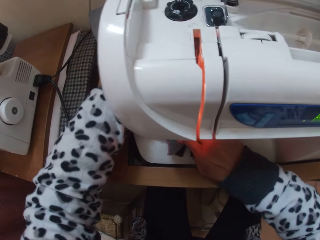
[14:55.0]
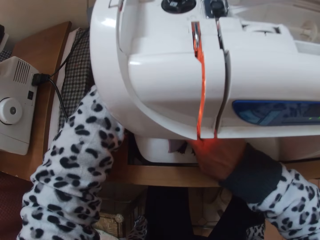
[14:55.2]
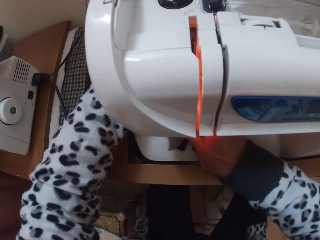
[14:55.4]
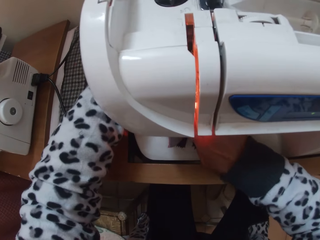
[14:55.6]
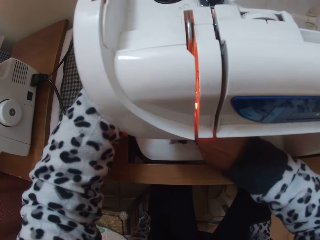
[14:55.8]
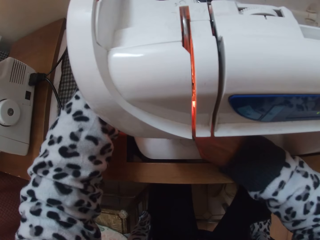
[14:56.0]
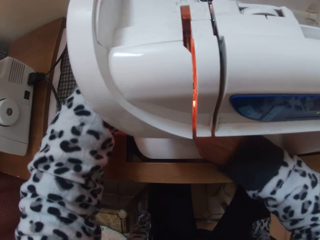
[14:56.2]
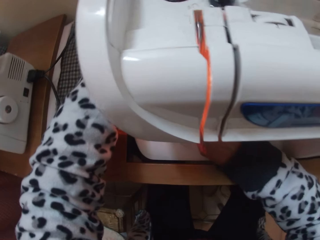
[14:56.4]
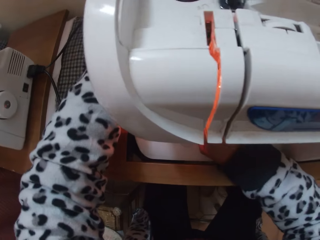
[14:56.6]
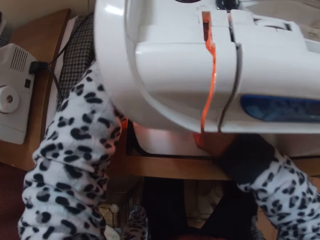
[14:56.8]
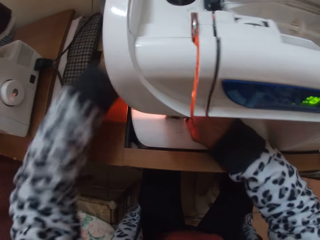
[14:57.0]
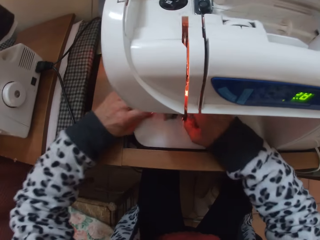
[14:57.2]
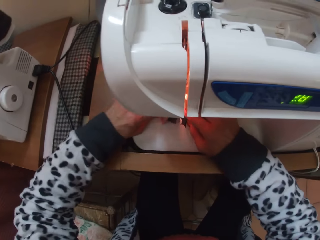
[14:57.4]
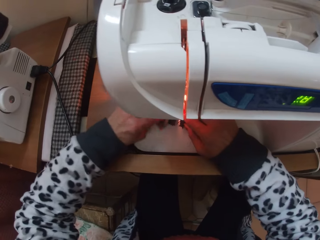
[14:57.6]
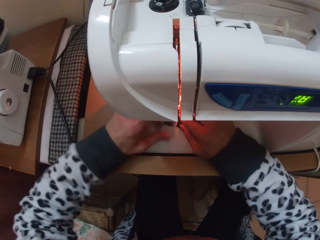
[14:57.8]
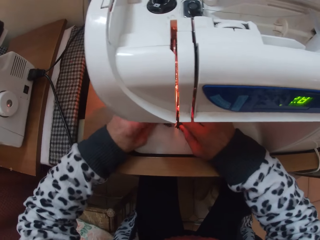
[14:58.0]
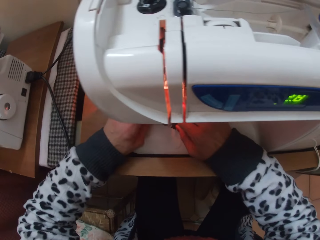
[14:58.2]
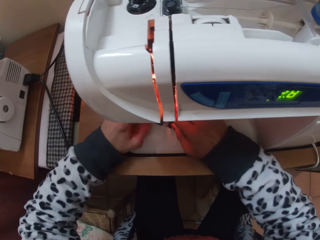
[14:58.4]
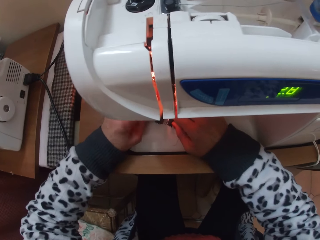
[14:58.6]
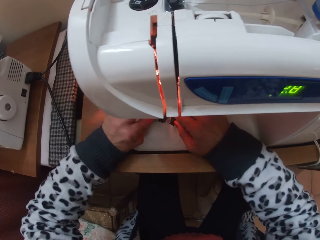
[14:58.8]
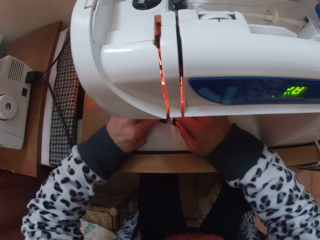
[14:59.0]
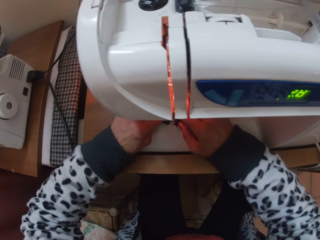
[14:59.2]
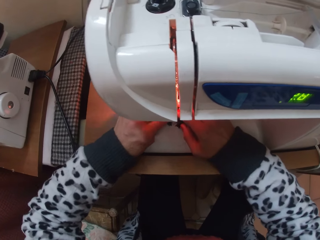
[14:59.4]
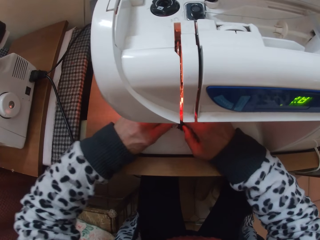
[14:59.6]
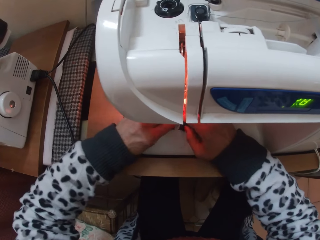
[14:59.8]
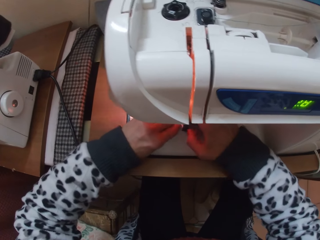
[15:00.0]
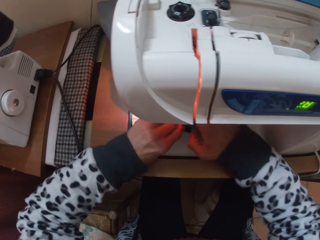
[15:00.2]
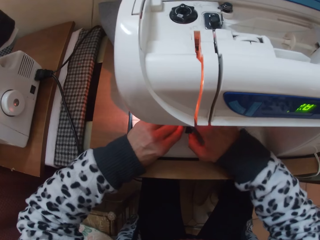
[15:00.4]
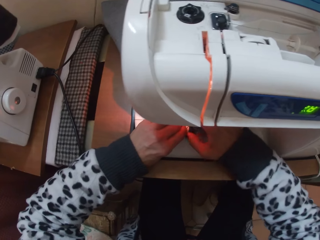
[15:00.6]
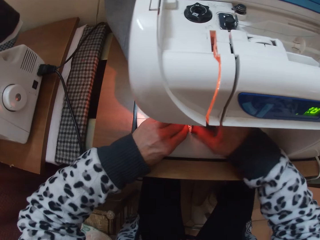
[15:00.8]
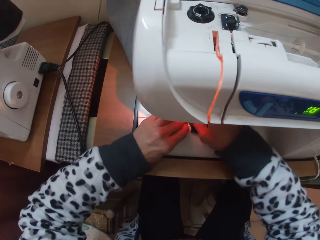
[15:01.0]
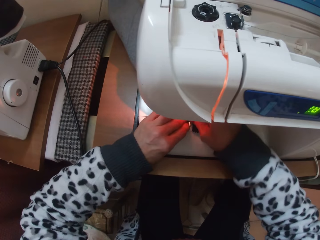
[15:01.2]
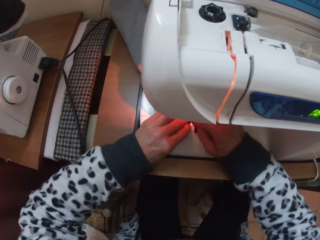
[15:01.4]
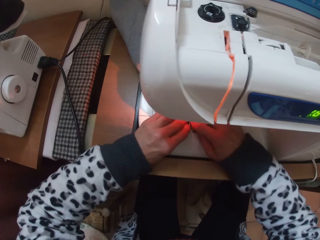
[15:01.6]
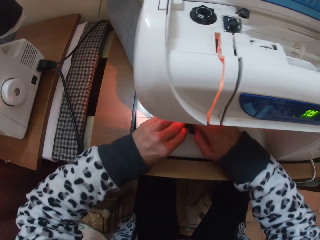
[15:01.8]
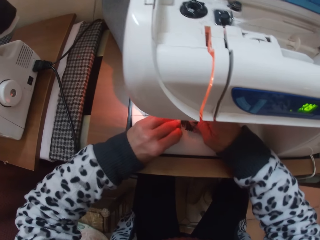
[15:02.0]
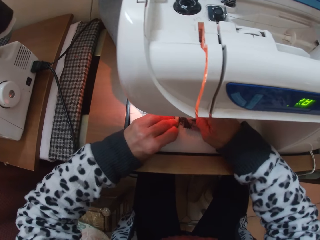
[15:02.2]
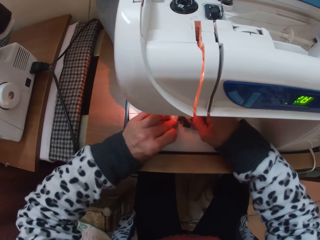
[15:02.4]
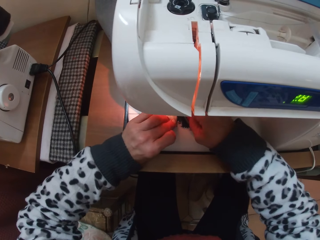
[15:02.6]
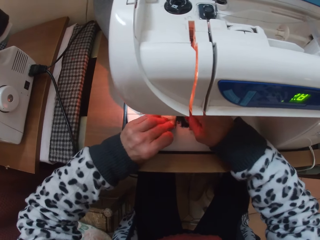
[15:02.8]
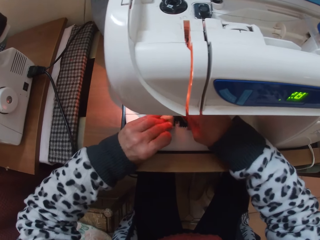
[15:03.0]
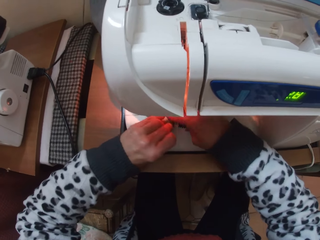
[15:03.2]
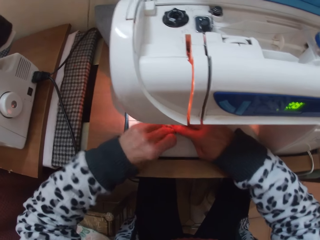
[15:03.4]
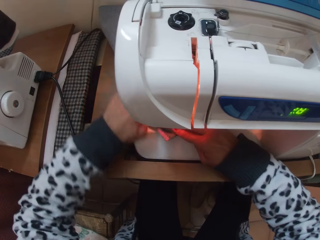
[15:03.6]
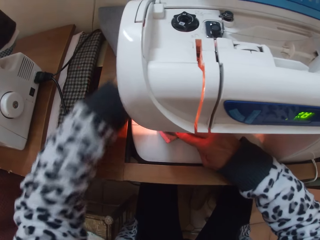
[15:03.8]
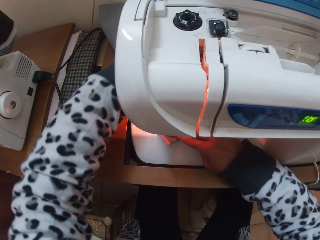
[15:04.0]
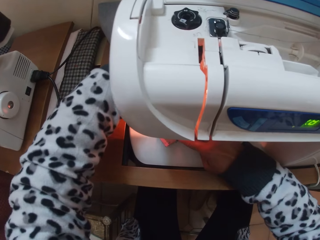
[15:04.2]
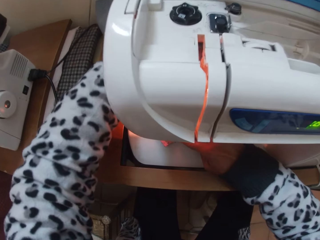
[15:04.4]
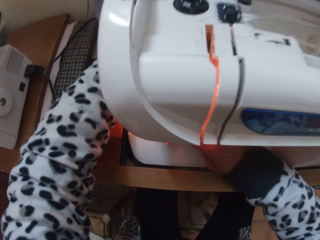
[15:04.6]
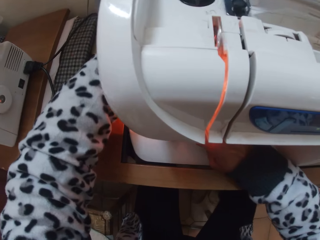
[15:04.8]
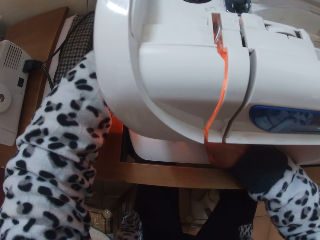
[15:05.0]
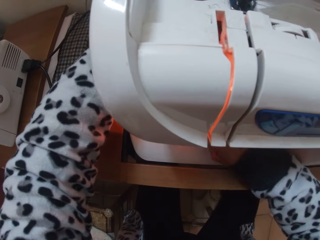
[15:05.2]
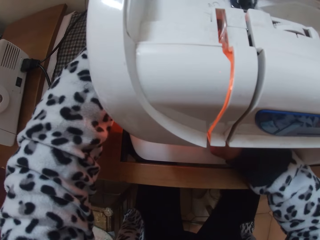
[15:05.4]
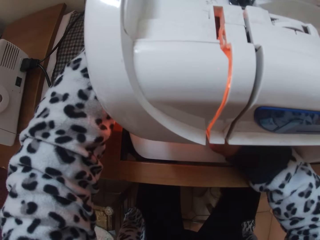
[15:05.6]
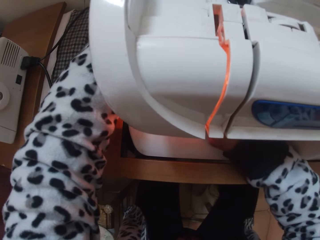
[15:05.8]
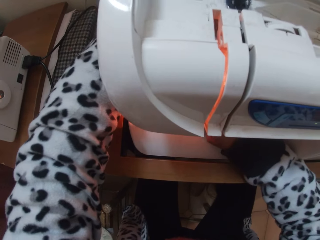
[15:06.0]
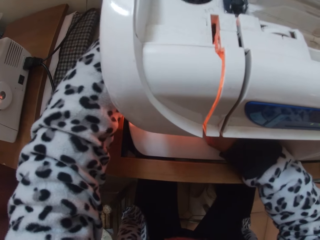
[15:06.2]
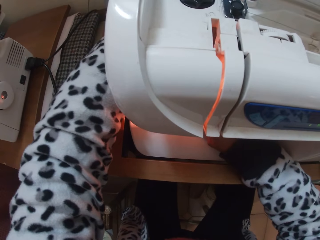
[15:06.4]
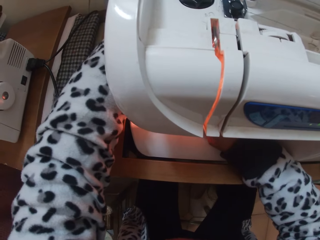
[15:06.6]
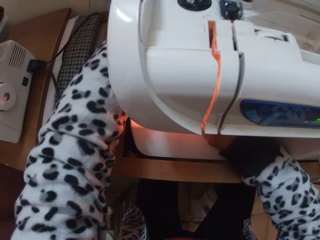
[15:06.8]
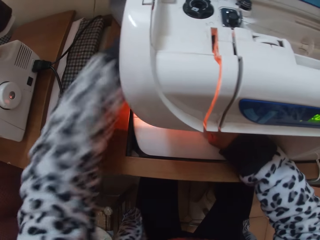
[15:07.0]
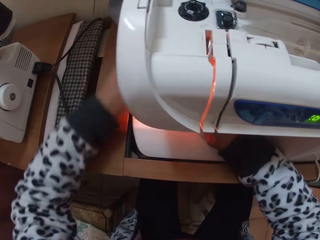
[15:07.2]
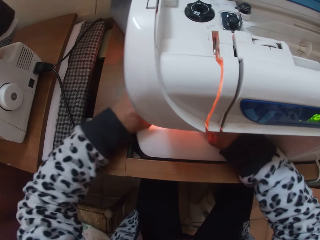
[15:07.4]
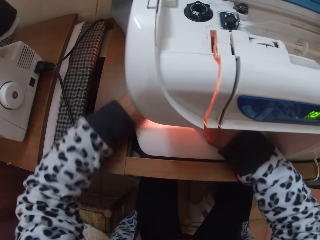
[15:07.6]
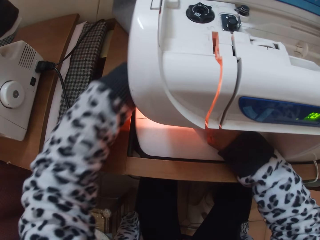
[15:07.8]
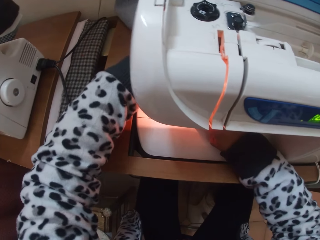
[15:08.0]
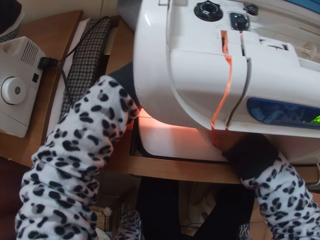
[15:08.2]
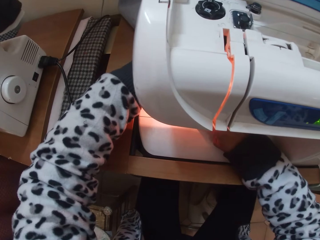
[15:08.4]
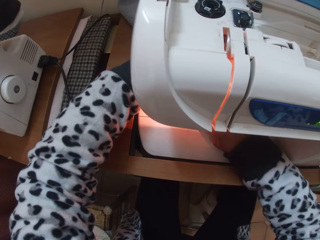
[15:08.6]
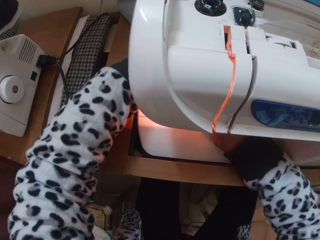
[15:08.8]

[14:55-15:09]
The camera wearer sews the cloth. They prepare to sew the cloth. They sew the cloth.

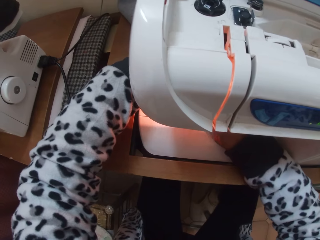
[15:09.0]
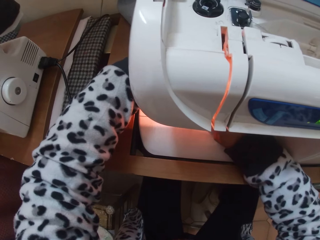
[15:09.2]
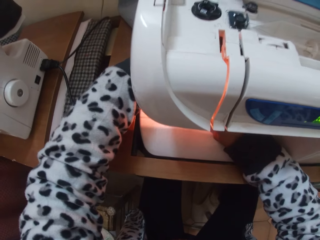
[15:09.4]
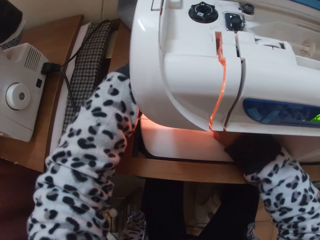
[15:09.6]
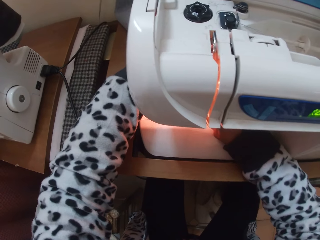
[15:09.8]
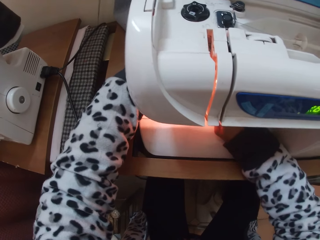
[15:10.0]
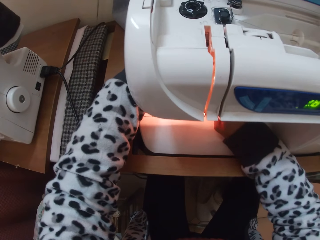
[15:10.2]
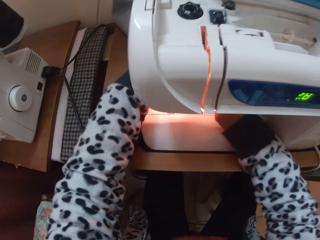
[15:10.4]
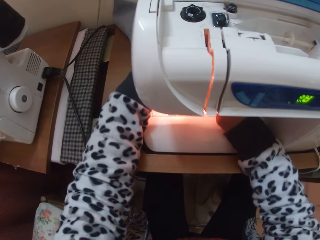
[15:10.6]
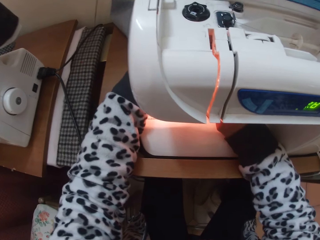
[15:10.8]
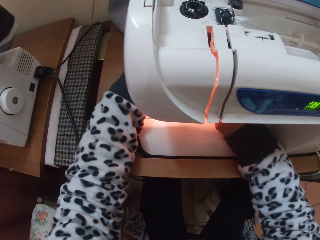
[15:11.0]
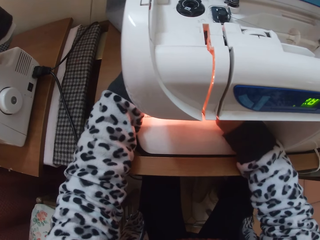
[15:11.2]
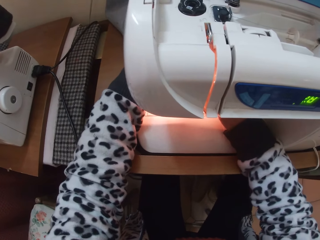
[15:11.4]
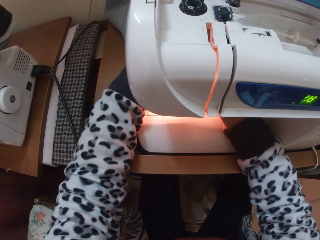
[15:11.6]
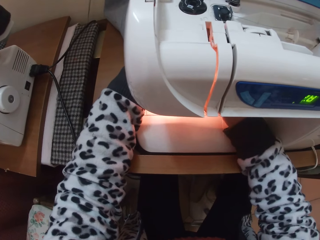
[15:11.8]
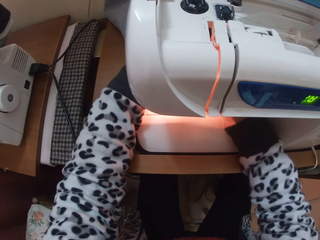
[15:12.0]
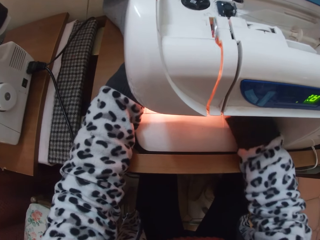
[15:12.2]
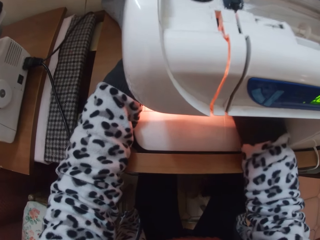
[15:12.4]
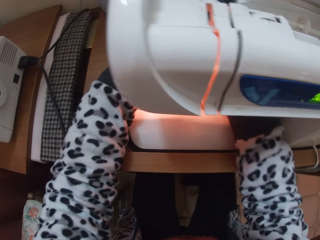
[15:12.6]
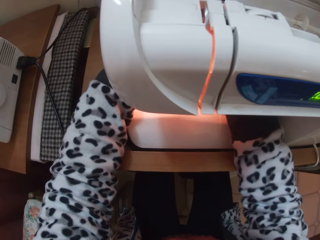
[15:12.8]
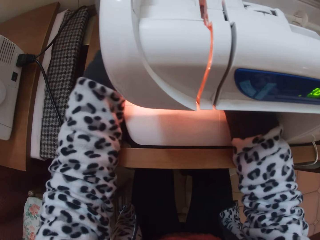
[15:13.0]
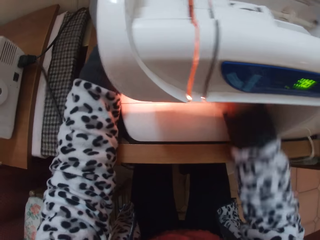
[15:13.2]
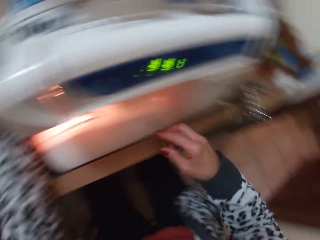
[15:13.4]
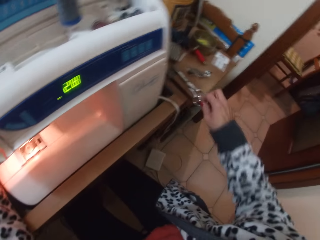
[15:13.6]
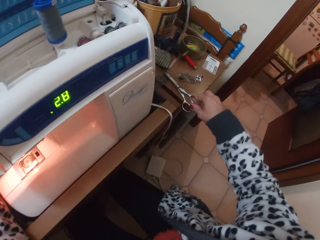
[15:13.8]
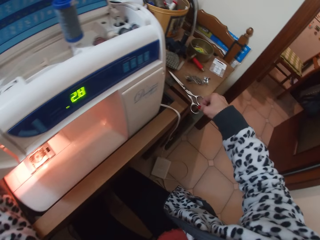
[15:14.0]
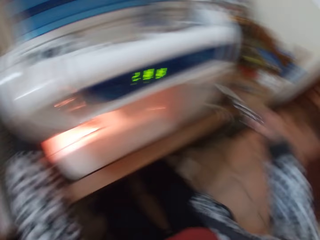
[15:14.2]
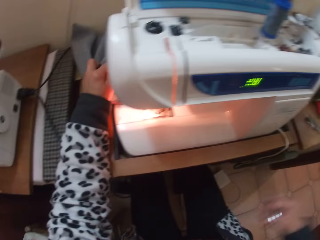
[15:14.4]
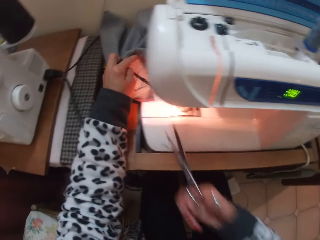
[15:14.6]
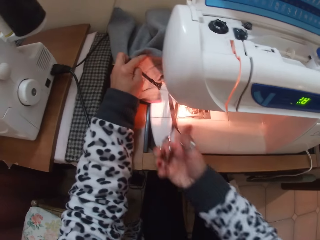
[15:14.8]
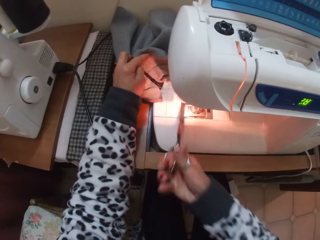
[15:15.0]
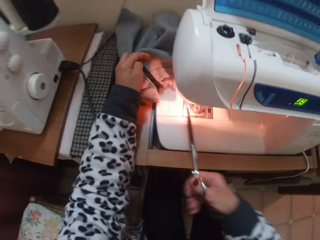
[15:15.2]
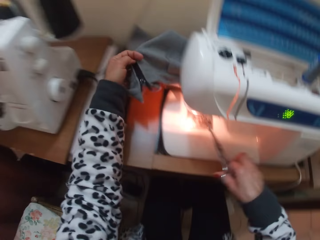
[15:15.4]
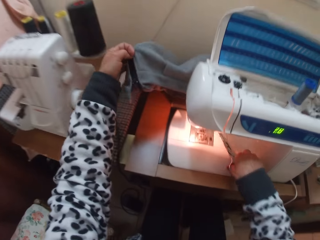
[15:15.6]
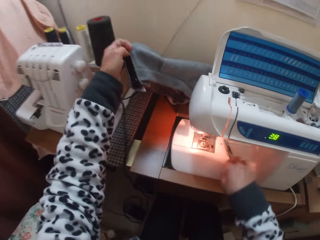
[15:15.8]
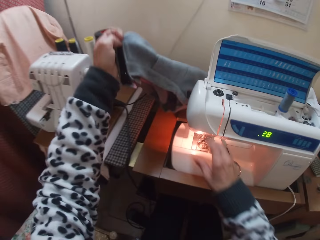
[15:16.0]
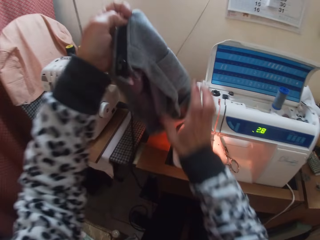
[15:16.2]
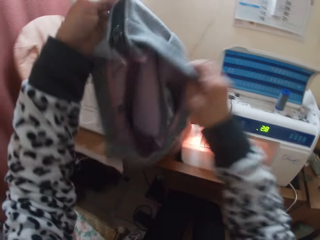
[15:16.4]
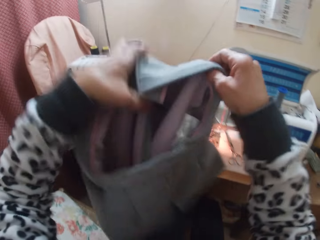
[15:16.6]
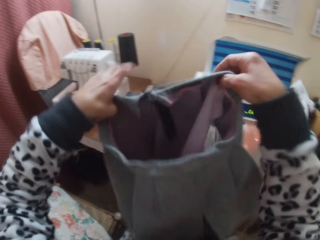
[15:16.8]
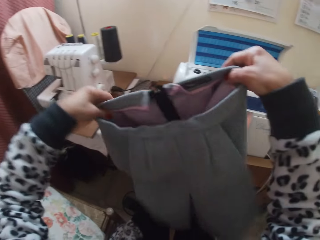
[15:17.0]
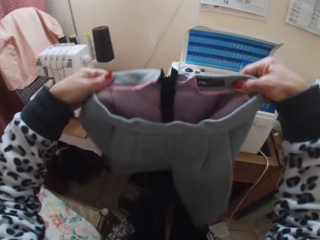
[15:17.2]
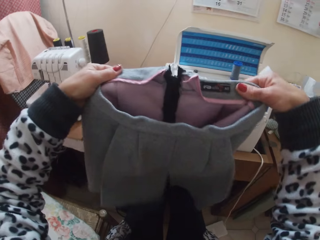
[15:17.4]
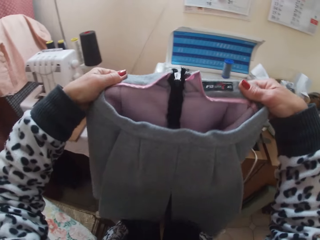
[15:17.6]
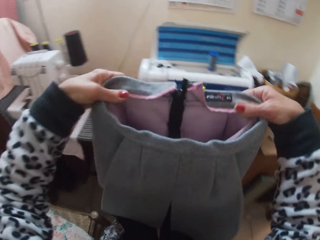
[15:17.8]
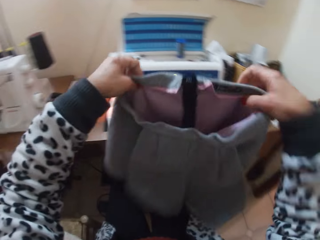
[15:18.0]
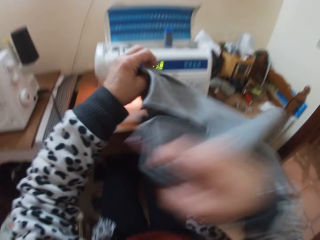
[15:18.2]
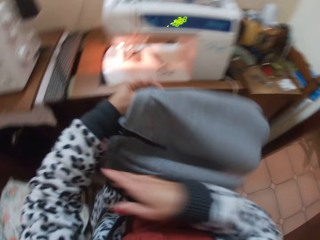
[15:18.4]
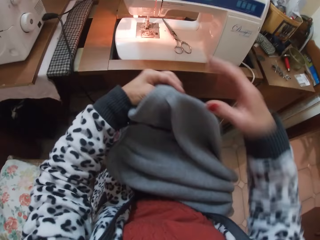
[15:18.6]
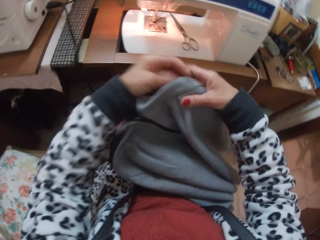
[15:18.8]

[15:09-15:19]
The camera wearer stops sewing. They pick up the scissors beside the machine from the table. They cut the thread from the needle of the machine. They remove the skirt from the machine. They put the scissors on the table. They examine the skirt.
